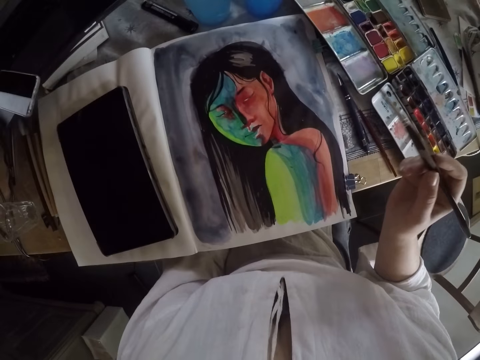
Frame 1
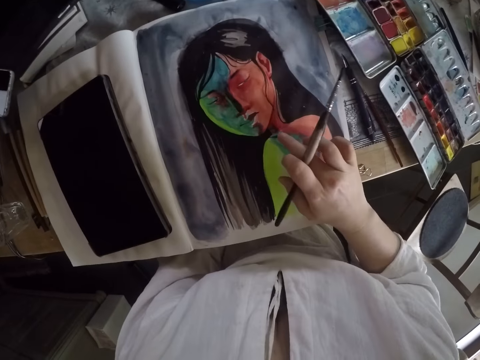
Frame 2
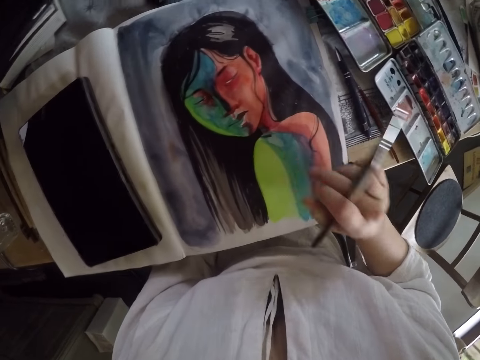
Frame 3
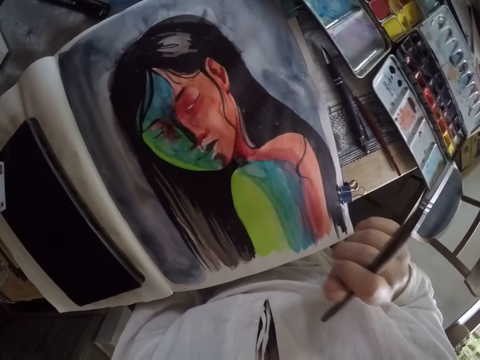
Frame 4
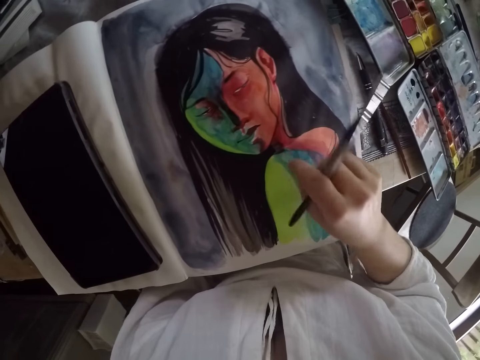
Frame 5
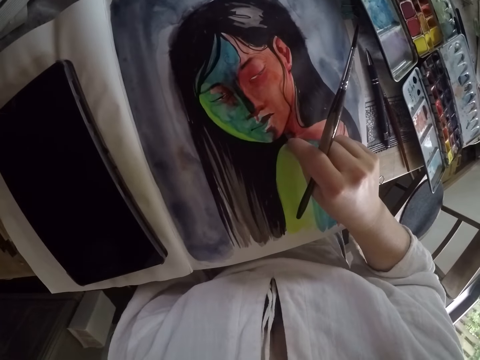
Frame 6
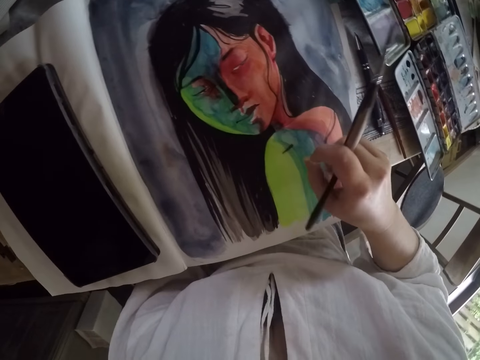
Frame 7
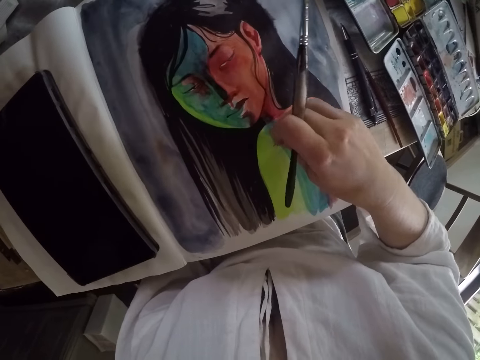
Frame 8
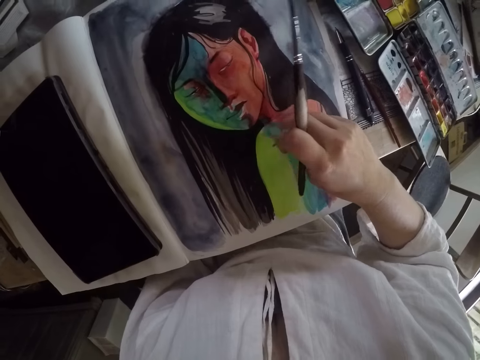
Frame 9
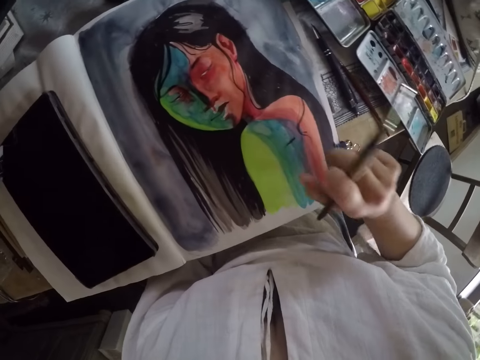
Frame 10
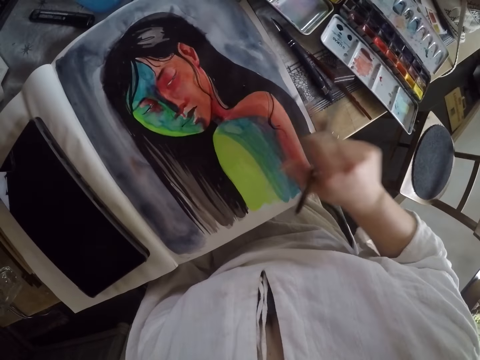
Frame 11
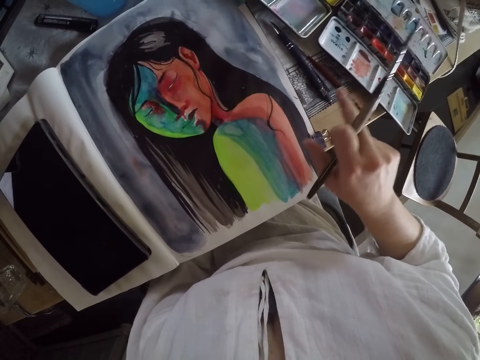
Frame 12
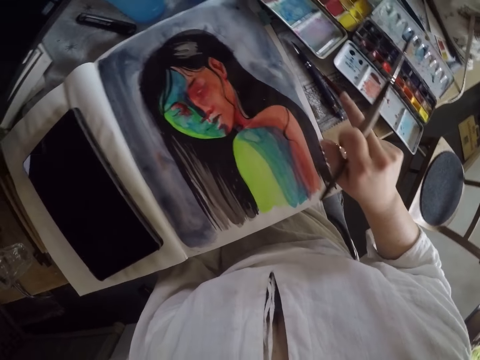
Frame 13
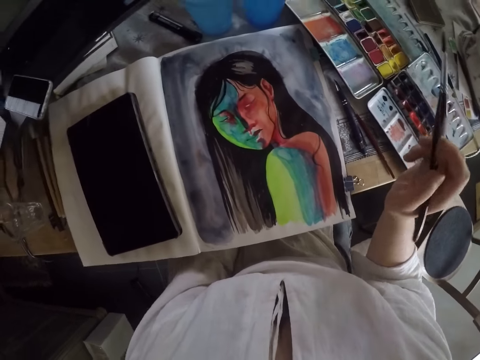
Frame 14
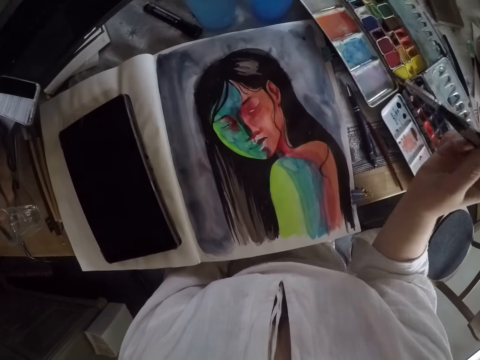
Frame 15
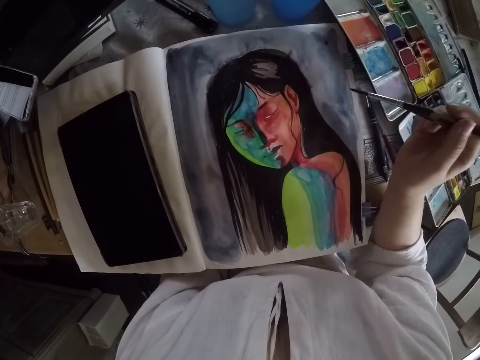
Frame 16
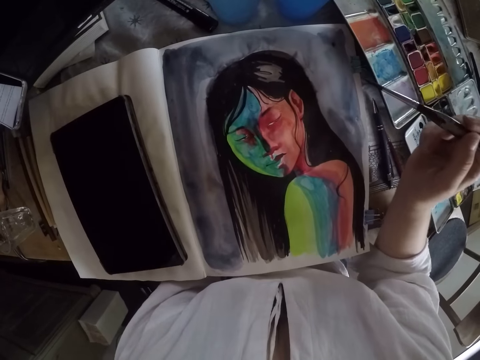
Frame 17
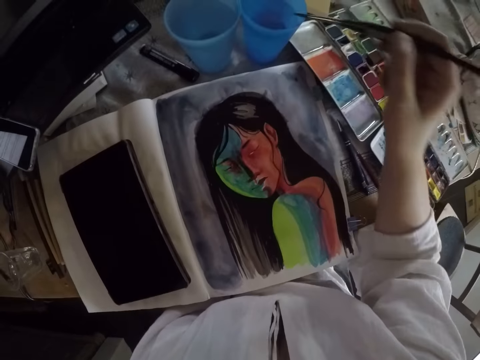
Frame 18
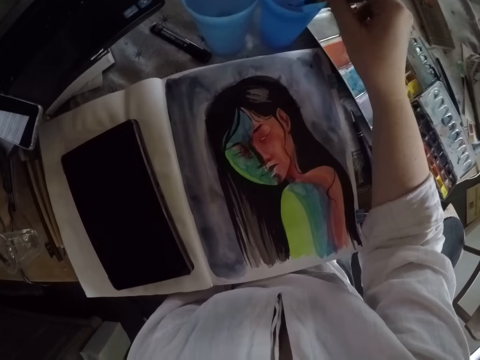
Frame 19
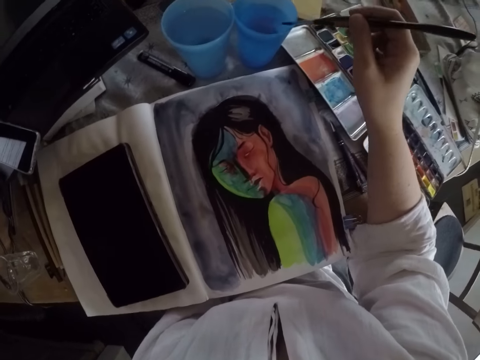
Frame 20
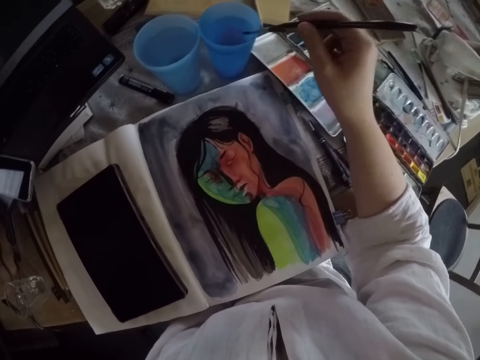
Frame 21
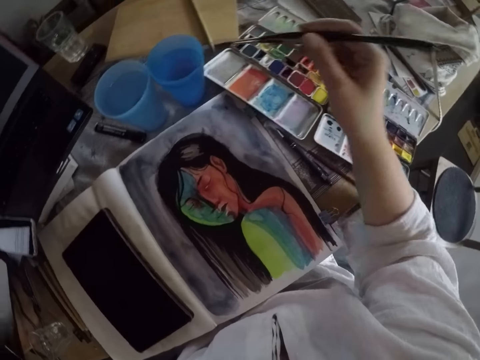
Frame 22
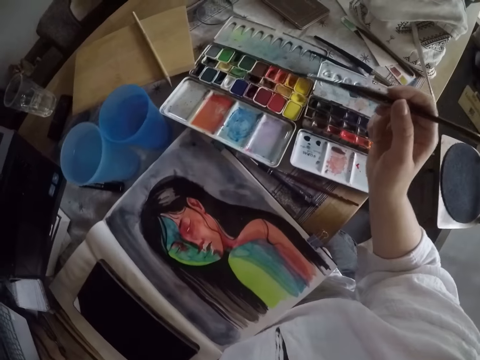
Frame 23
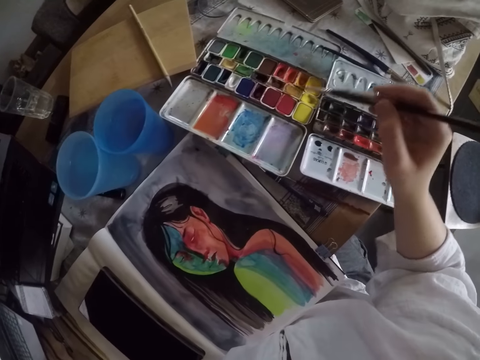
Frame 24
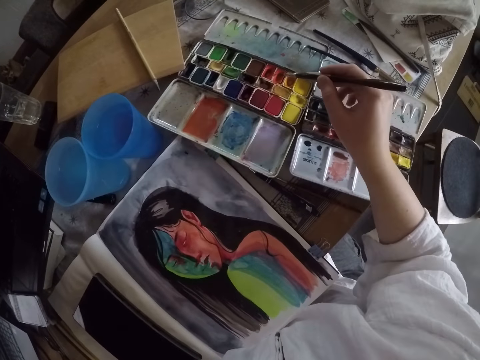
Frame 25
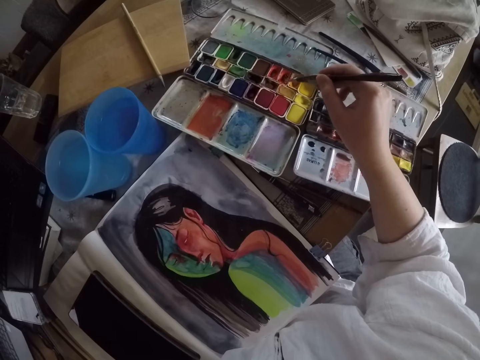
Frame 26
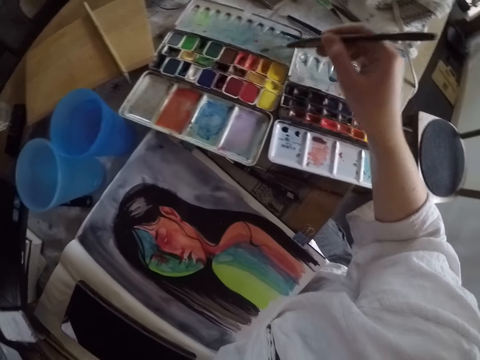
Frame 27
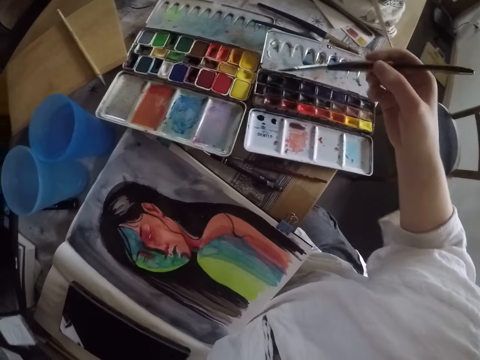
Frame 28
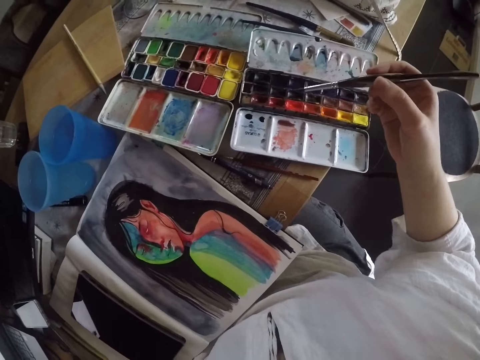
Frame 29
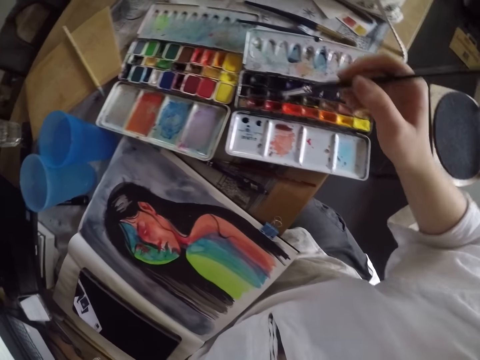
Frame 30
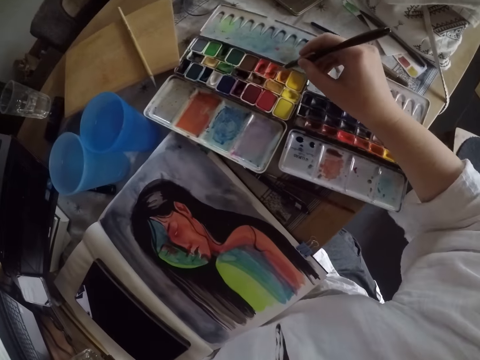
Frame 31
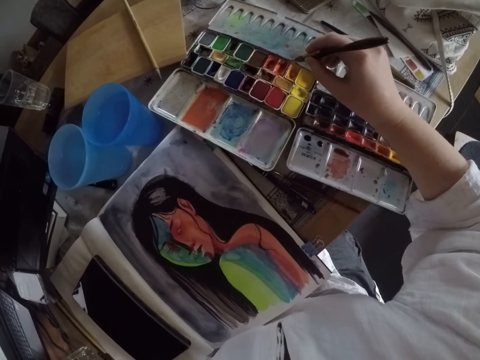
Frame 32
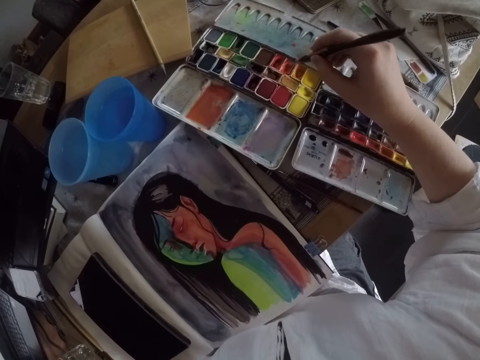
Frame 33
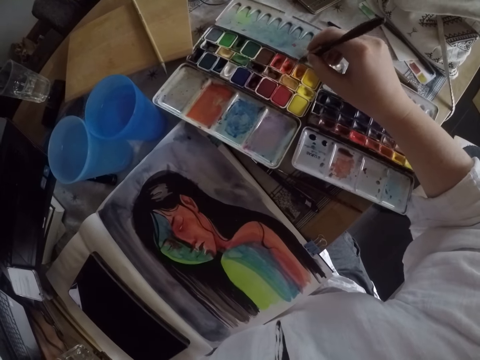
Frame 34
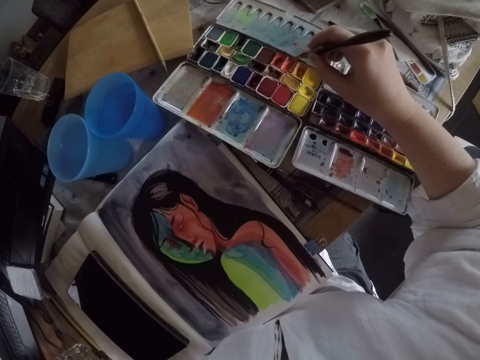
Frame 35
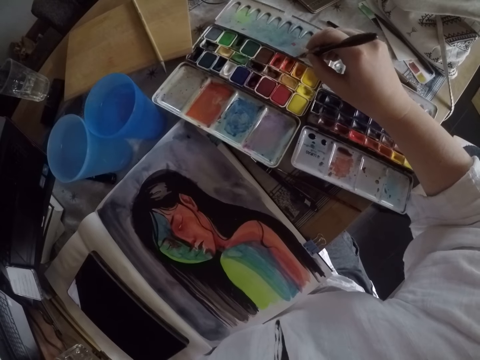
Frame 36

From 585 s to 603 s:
The camera wearer lifts the brush. They remove dirt on the paint on the image with her right hand middle finger. They touch the painting with his finger, withdraw his finger, touch the painting with his fingers, and clean the painting with his finger. They lift the brush. They dip the brush into the water container on the table. They wipe the brush on the edge of the water container. They rub paint on another palette with the brush. They lift the brush. They move the brush to the former palette. They rub paint on the other palette with the brush.

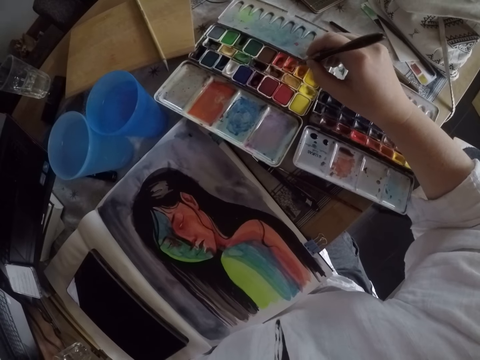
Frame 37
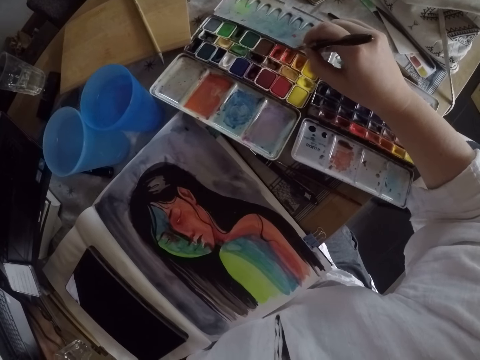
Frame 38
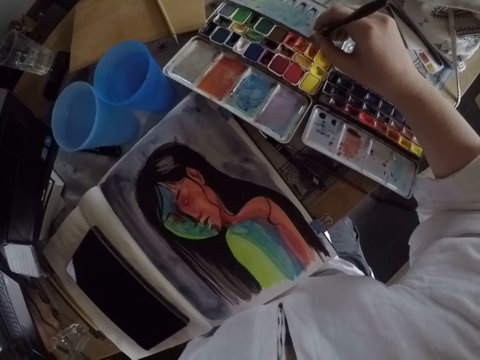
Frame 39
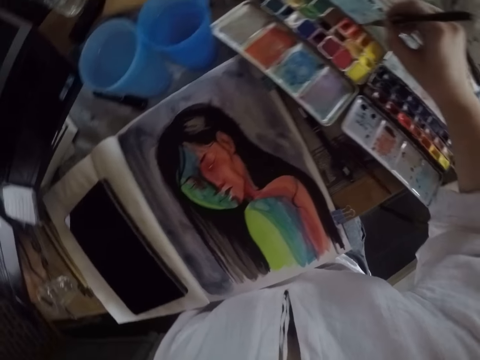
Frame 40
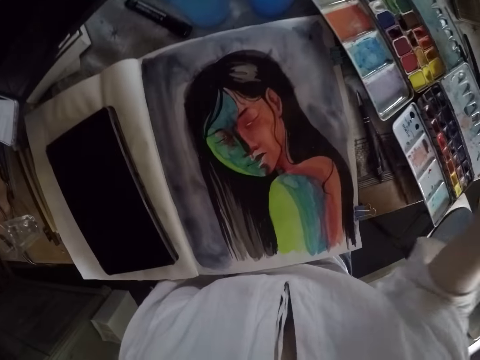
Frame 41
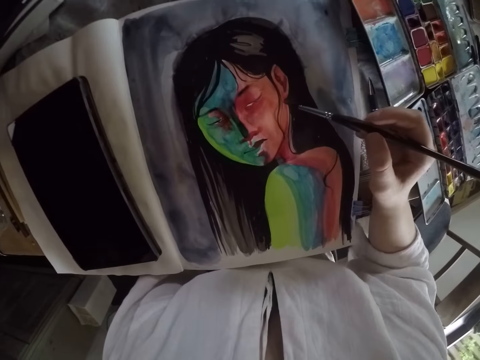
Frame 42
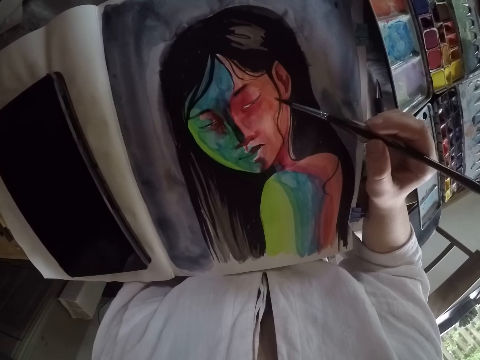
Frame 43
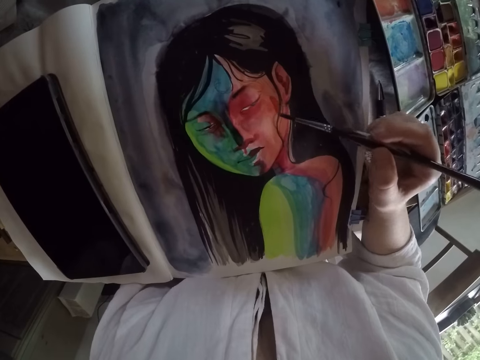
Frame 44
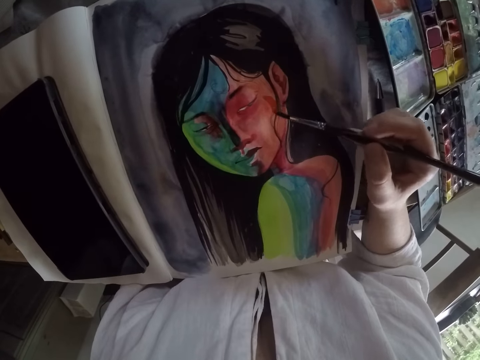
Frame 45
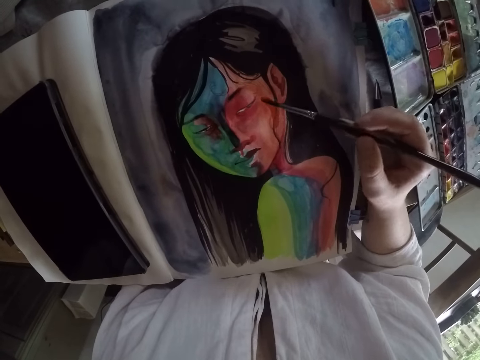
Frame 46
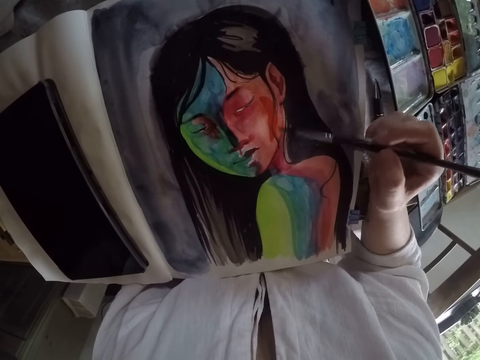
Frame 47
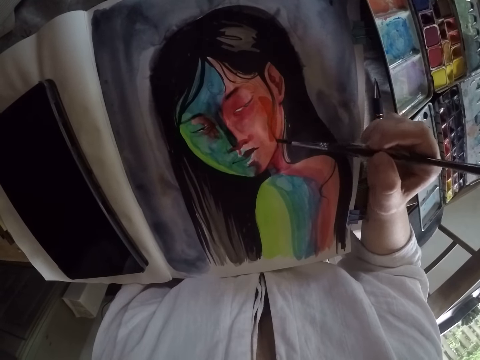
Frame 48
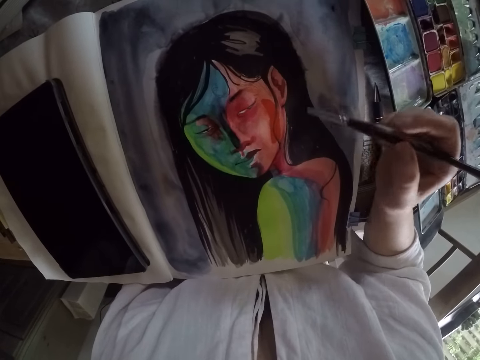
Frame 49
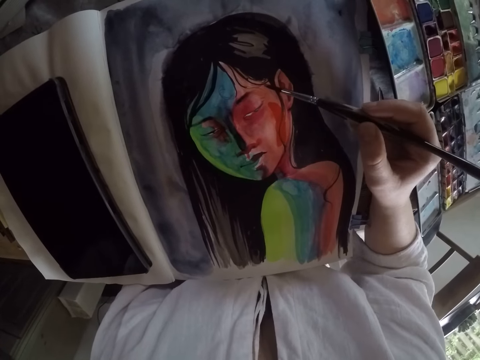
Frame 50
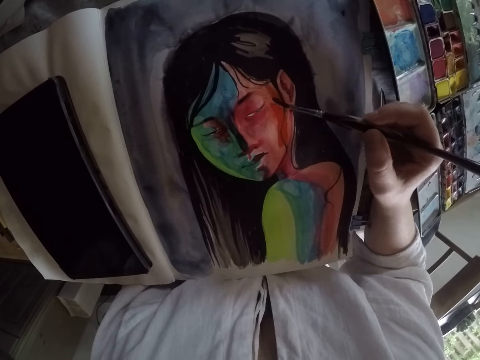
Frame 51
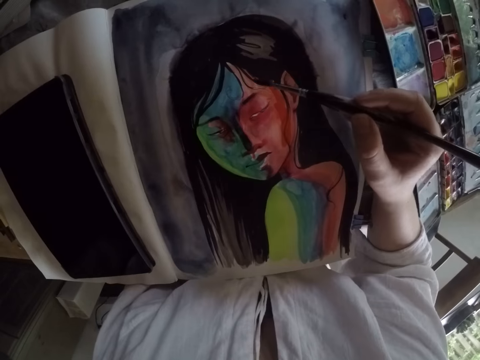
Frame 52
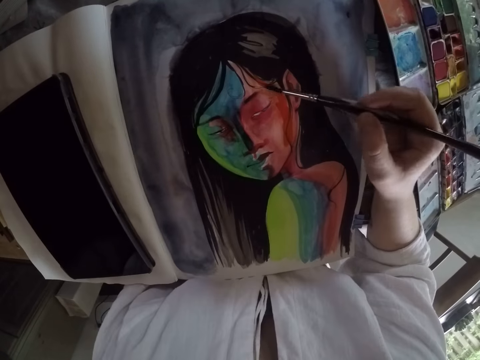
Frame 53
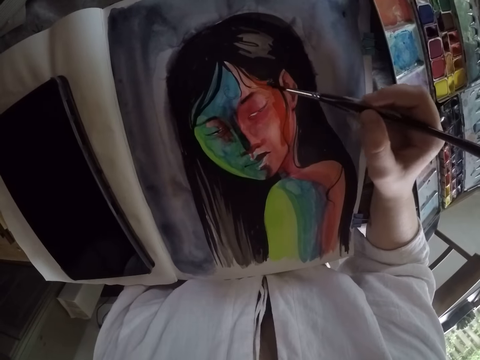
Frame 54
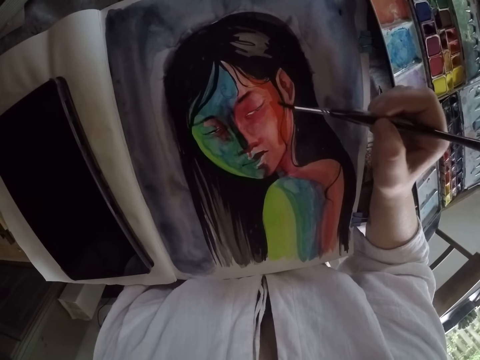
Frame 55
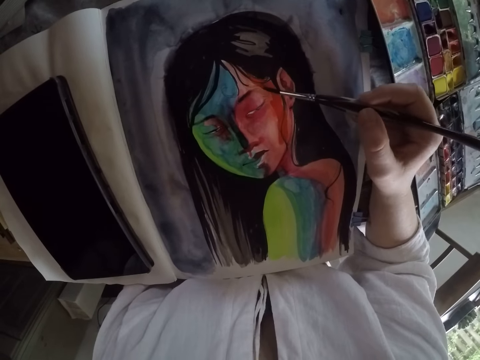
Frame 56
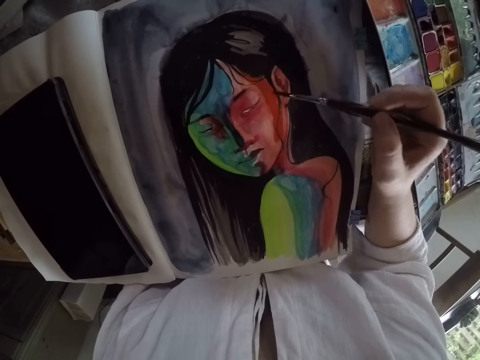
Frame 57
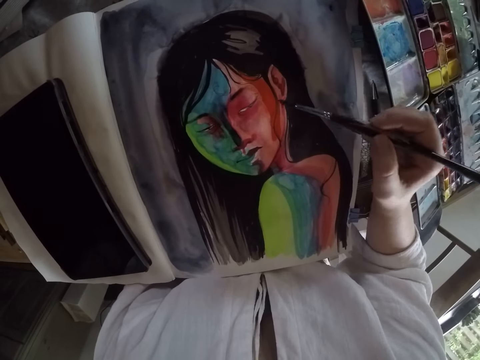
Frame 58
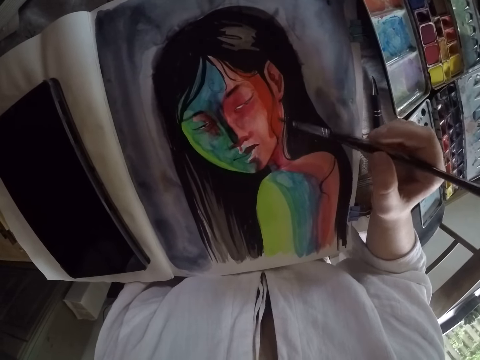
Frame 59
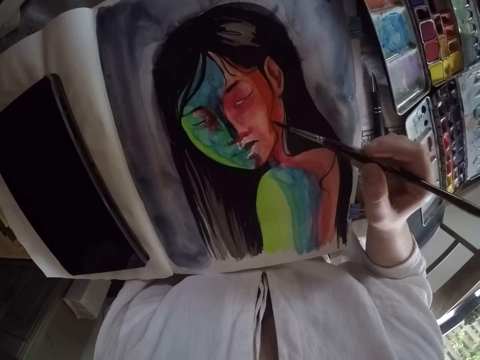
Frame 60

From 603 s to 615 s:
The camera wearer paints the image with the brush.
